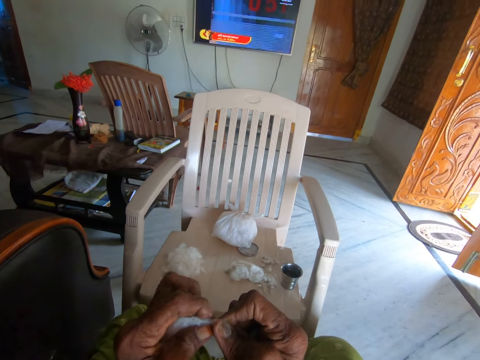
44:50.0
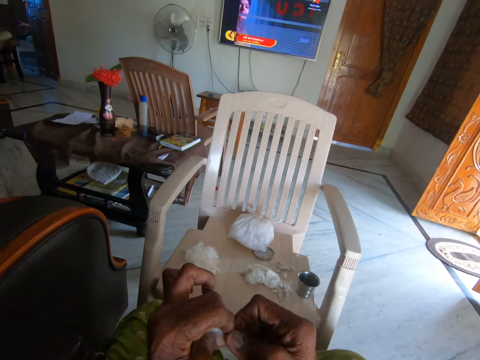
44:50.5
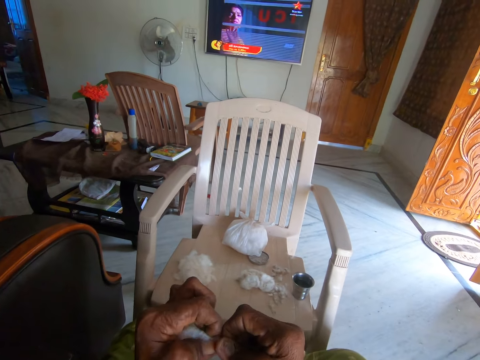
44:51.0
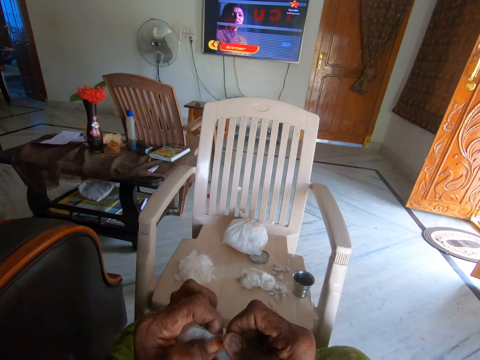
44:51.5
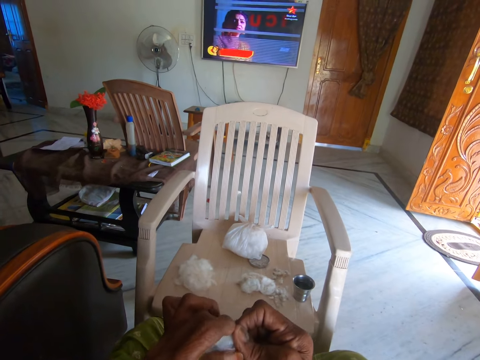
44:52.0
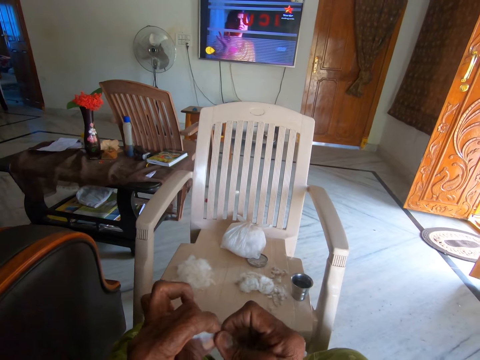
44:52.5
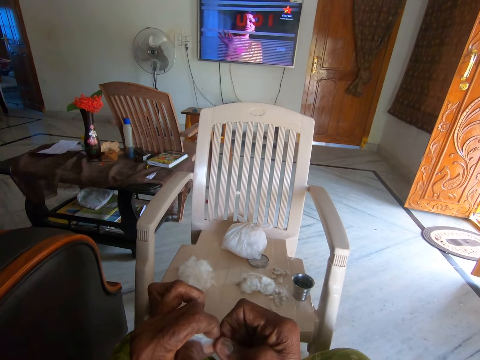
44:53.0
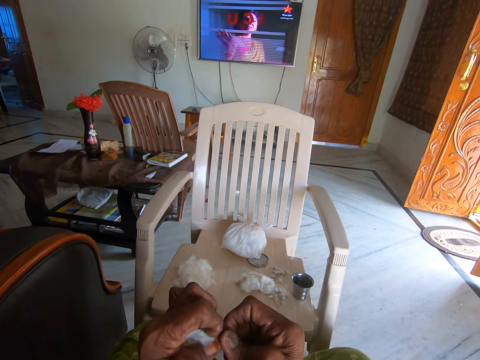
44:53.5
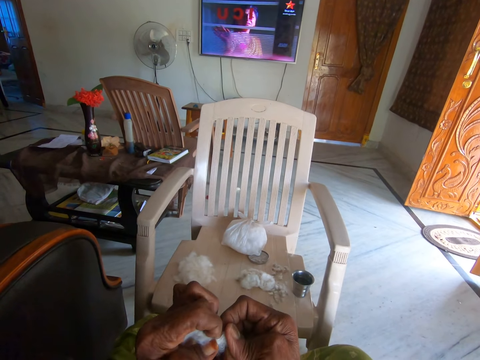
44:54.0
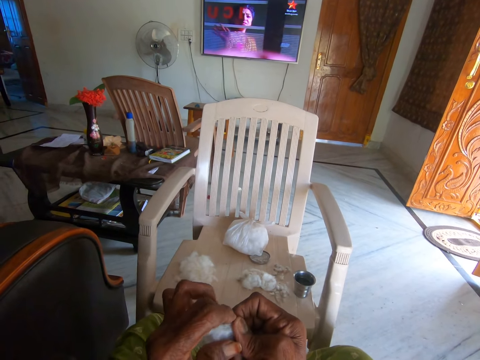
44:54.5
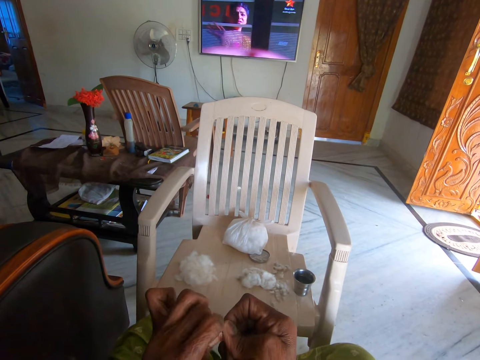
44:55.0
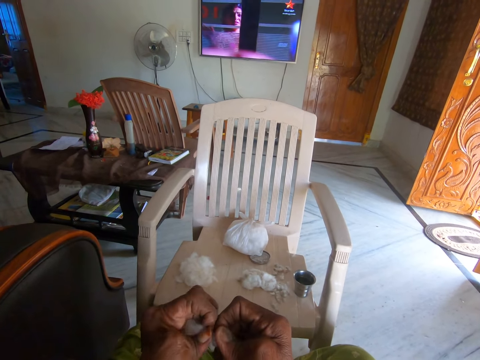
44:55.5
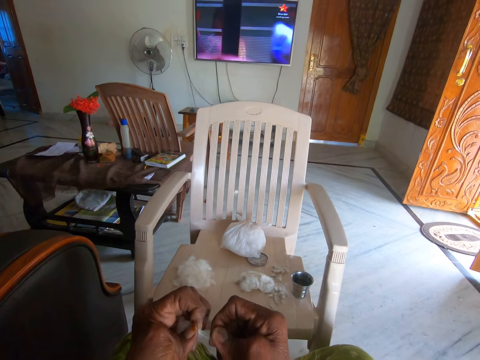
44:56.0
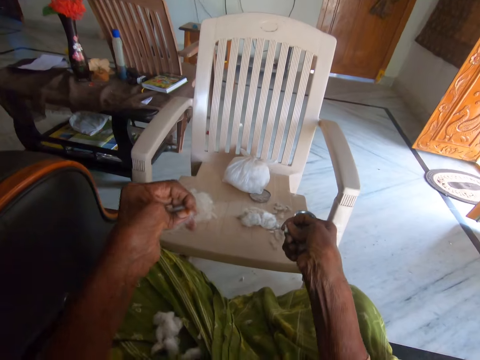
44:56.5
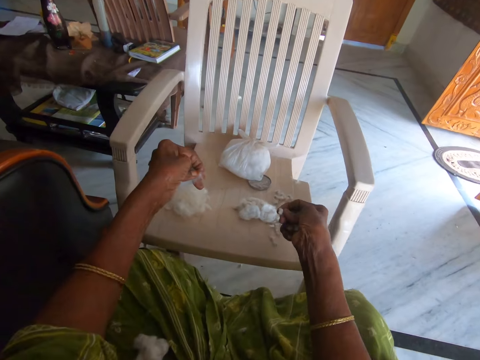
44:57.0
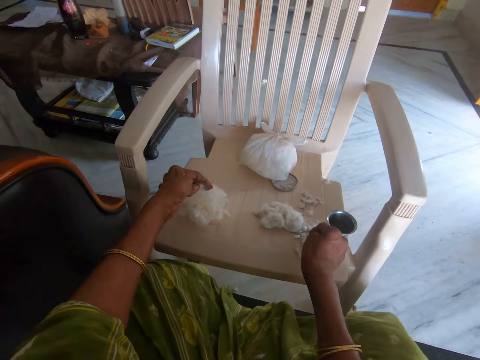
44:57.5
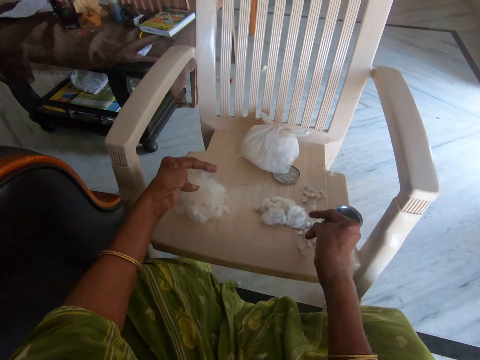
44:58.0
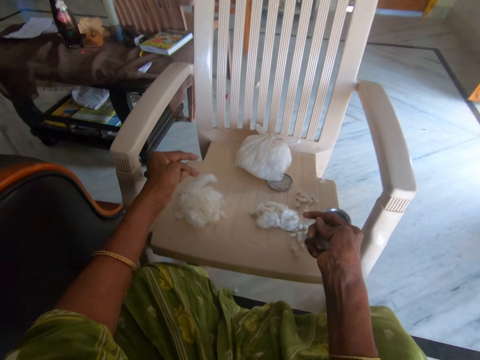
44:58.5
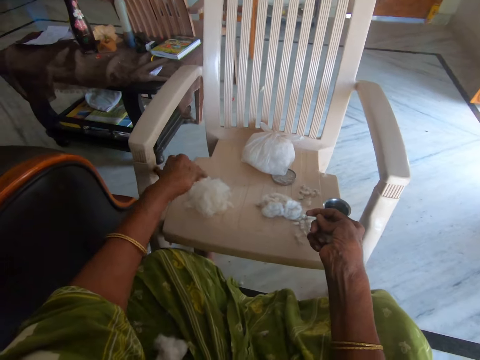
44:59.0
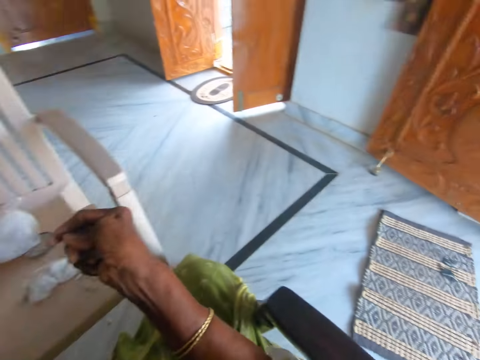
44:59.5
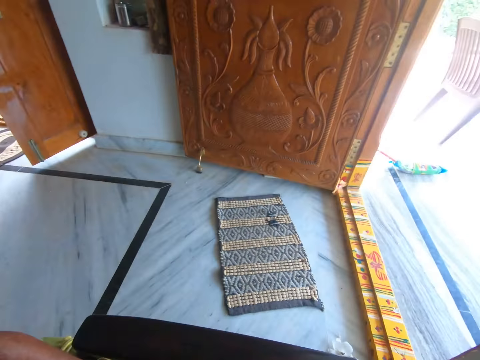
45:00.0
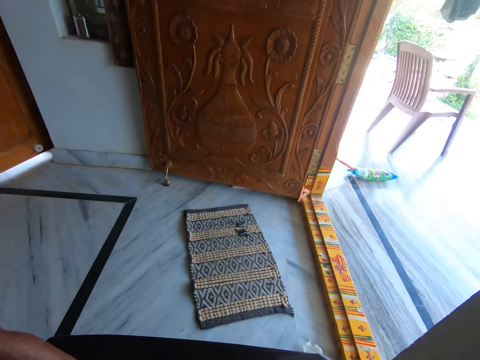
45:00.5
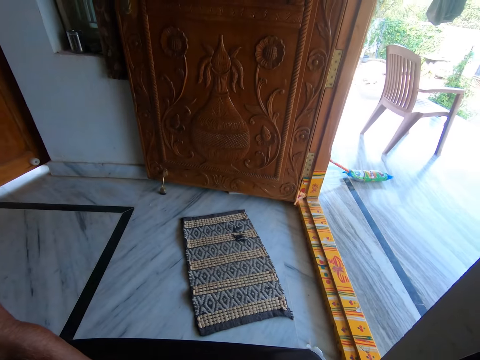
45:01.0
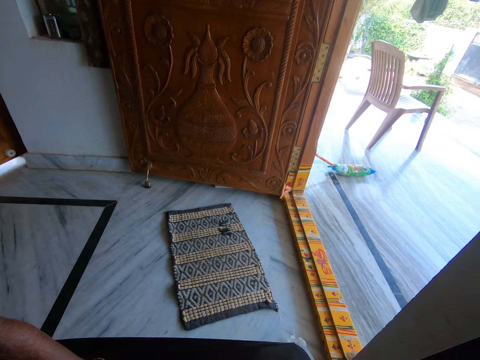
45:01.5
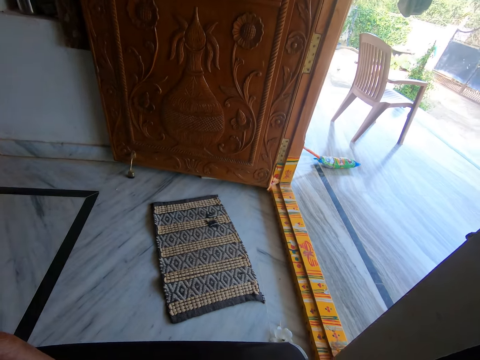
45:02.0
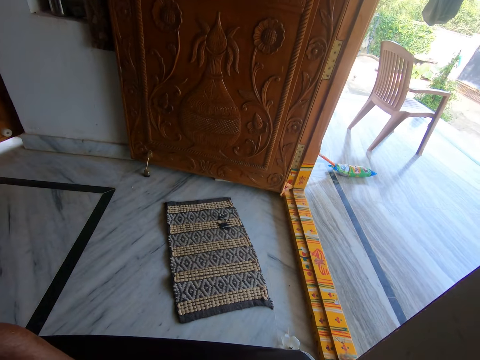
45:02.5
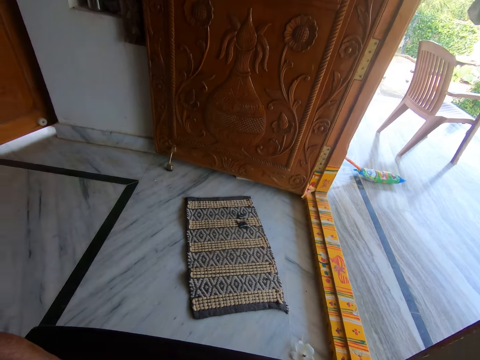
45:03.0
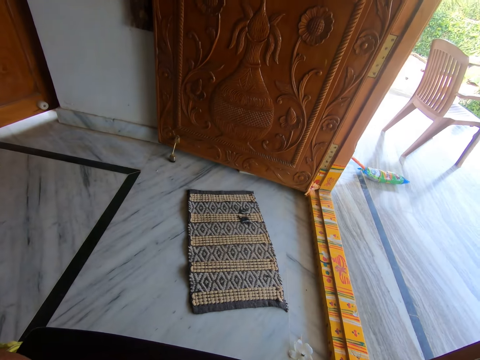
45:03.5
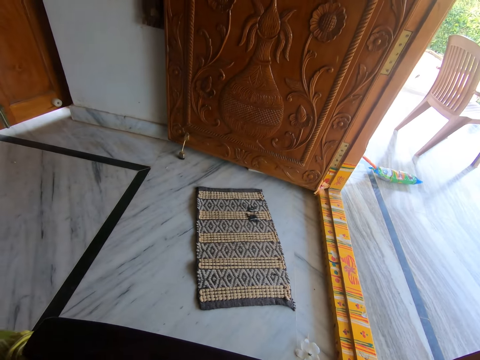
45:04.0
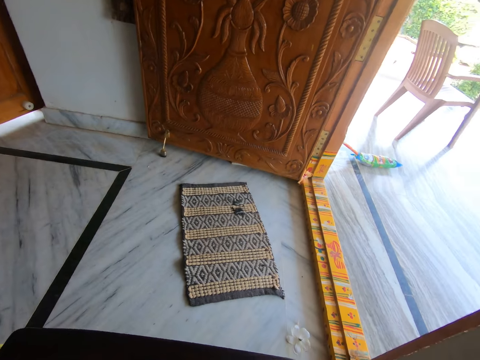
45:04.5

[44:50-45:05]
The camera wearer drops cotton wool and dirt on the chair with both hands. She looks outside the room.

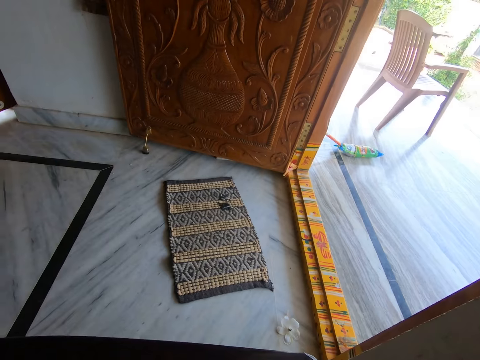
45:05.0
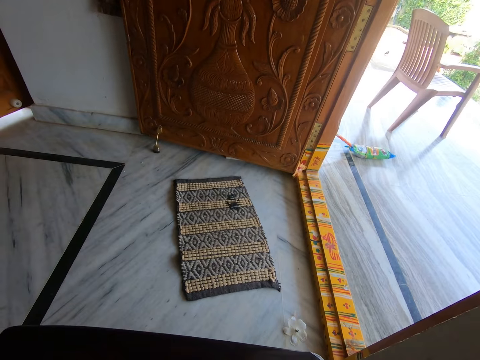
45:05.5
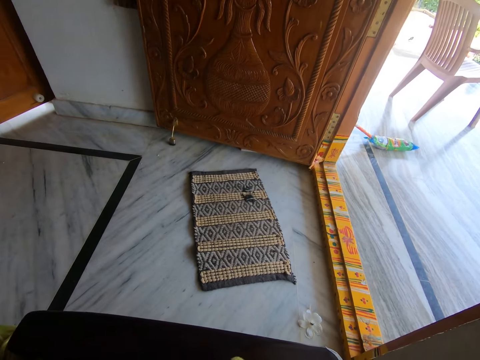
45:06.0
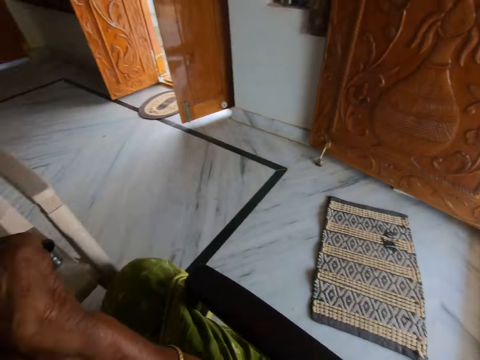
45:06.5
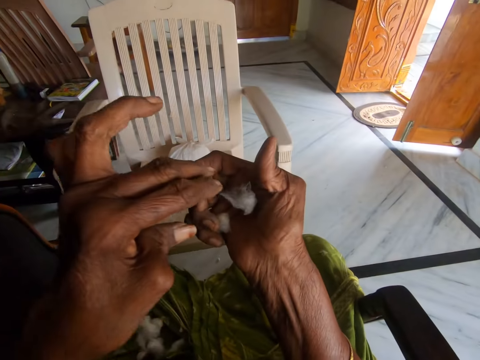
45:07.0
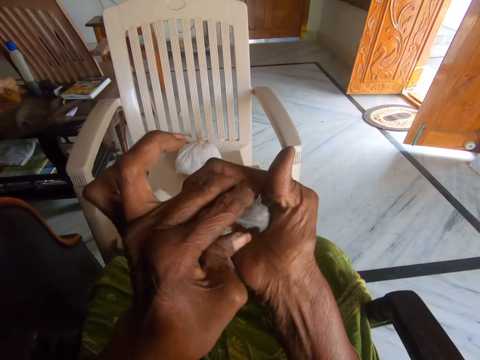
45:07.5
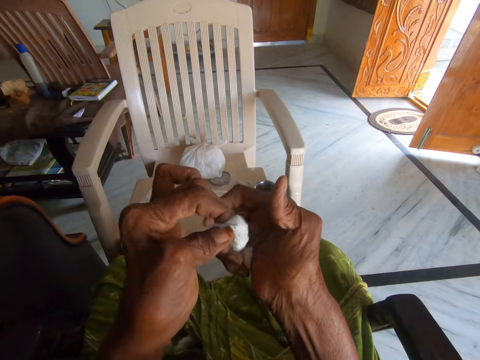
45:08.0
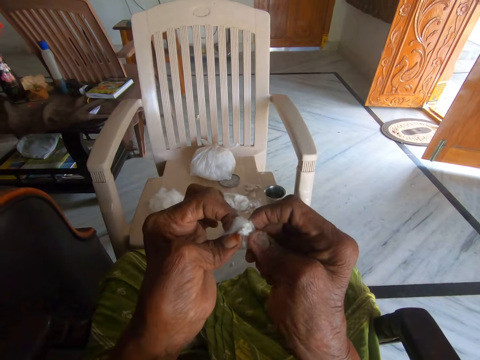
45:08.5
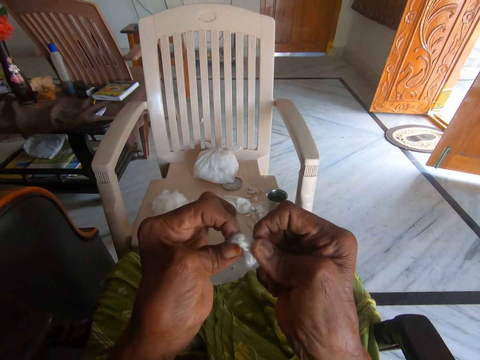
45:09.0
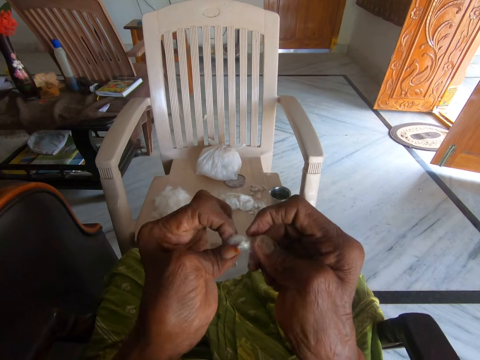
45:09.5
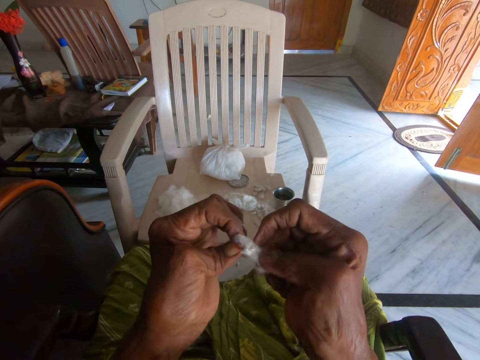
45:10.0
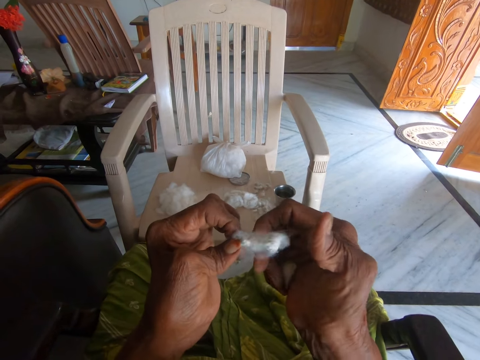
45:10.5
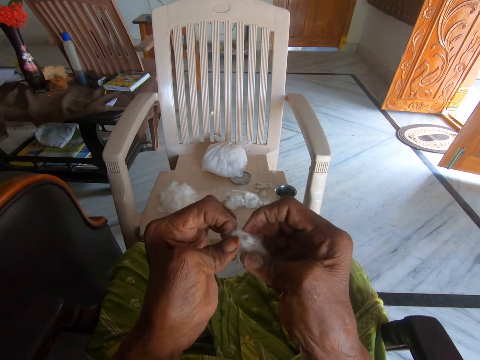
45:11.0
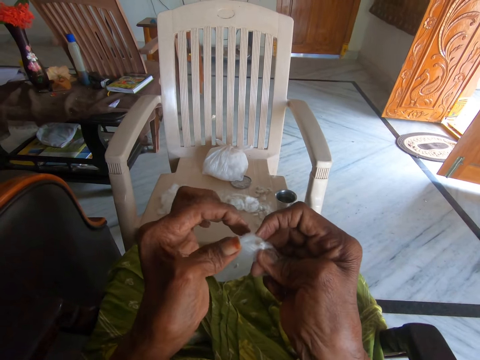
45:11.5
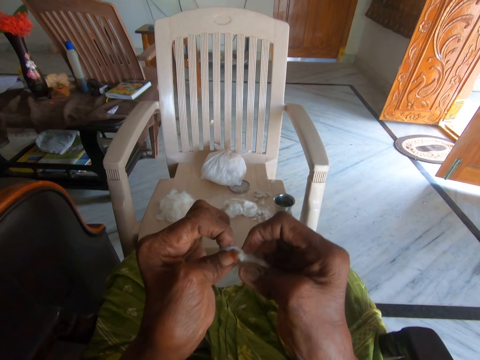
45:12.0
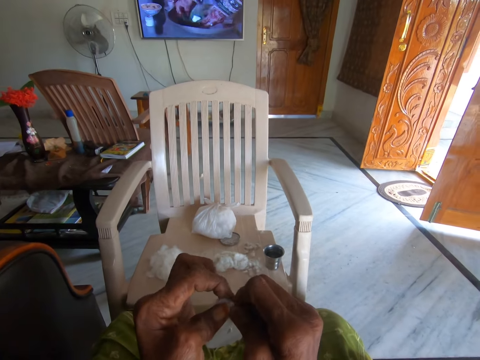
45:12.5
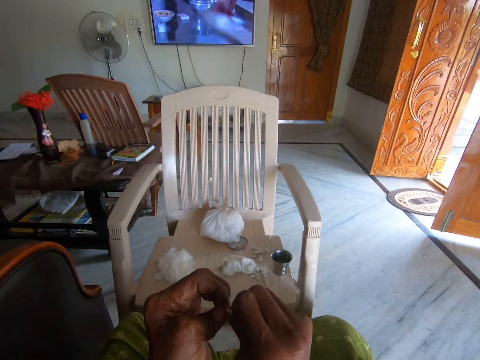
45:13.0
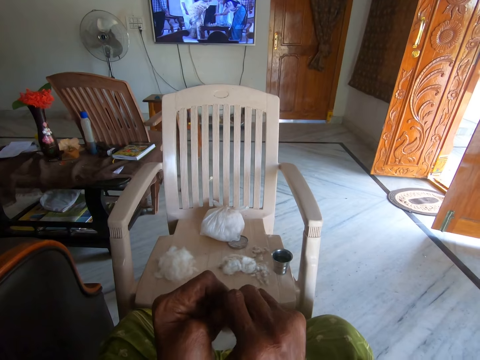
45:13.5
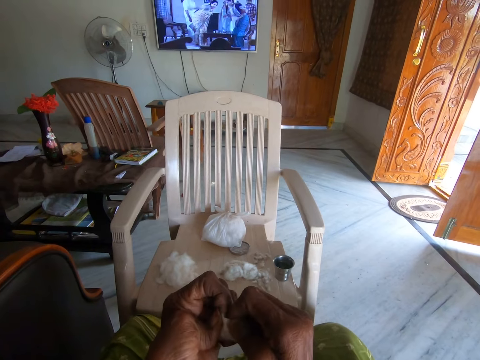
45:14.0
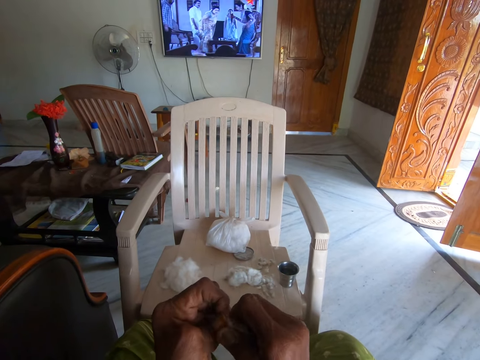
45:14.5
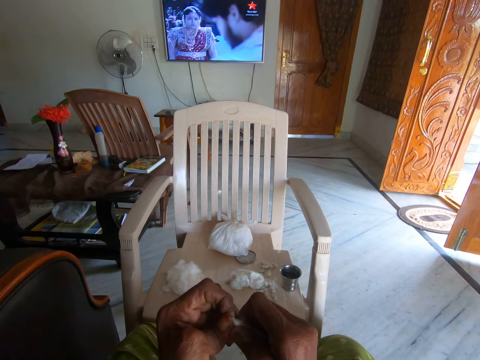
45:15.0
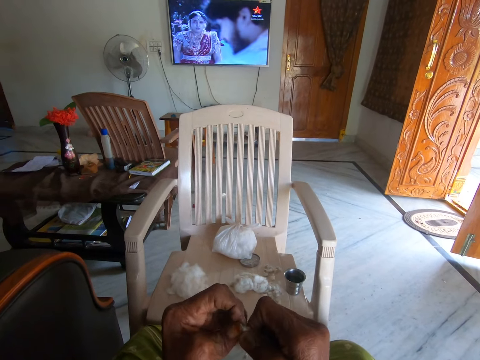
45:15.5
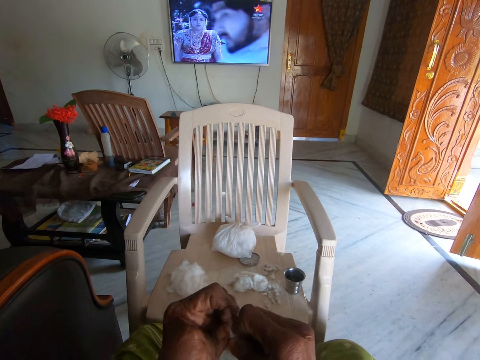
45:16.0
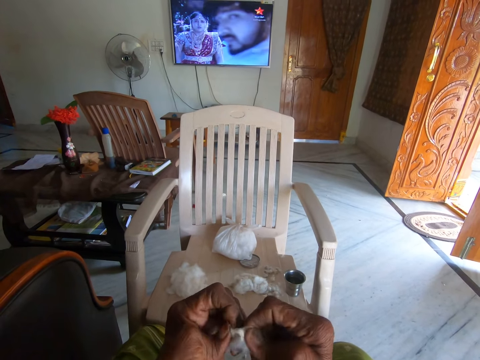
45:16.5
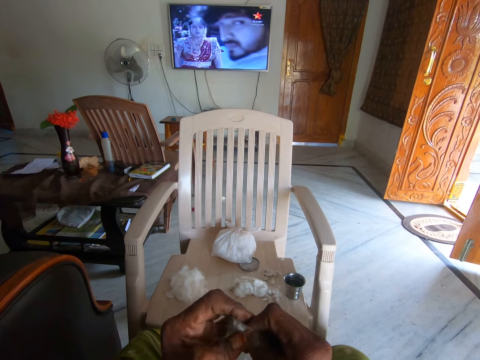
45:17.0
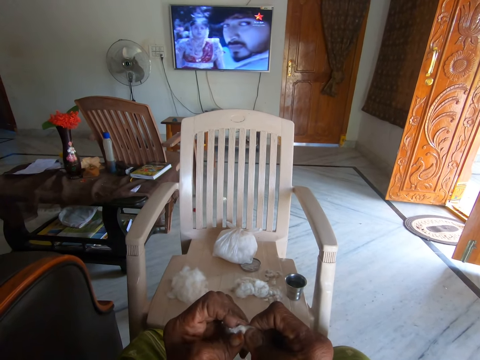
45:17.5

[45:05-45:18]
The camera wearer picks cotton wool from her right hand. She separates the cotton wool from dirt with both hands.
